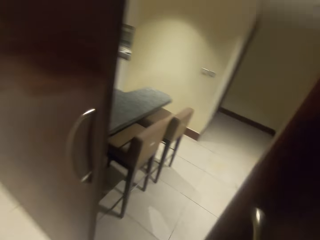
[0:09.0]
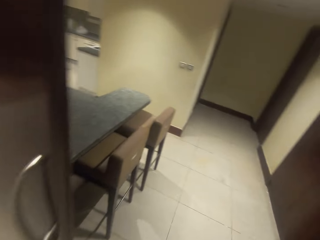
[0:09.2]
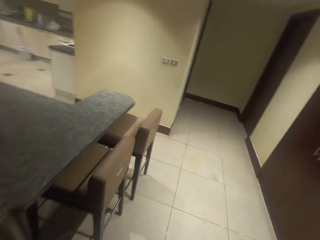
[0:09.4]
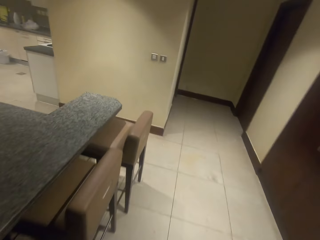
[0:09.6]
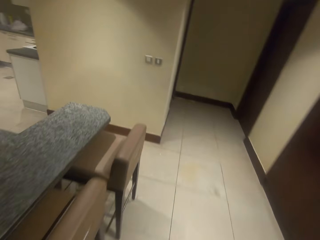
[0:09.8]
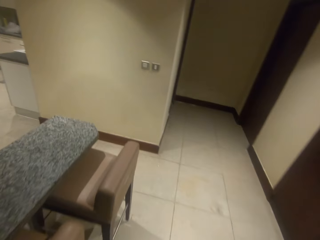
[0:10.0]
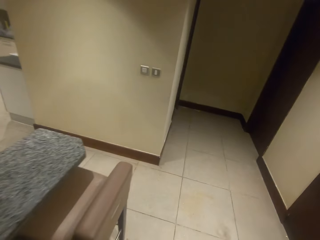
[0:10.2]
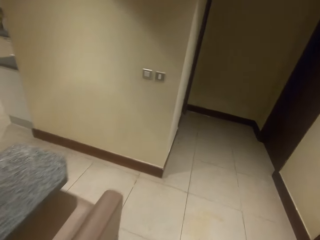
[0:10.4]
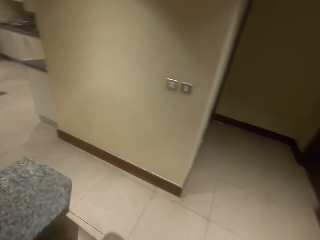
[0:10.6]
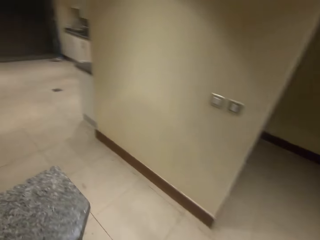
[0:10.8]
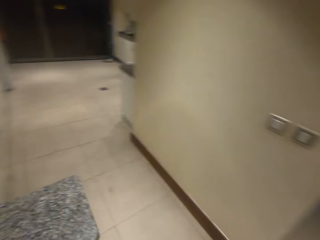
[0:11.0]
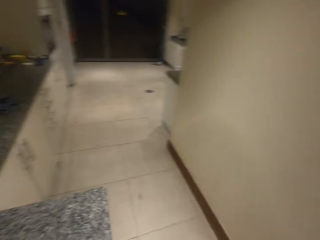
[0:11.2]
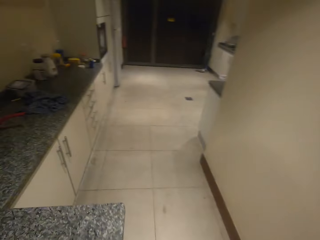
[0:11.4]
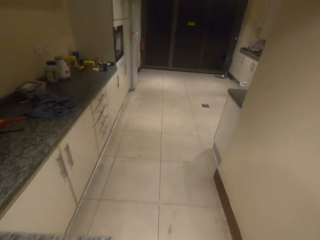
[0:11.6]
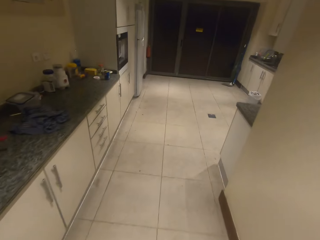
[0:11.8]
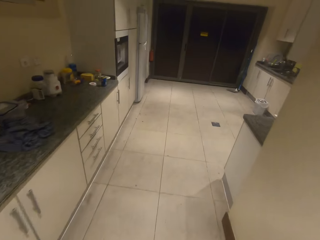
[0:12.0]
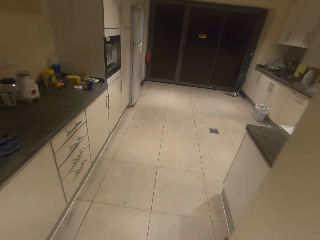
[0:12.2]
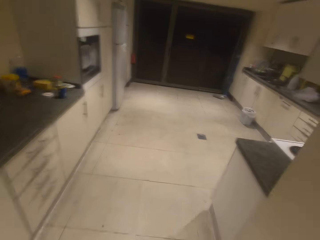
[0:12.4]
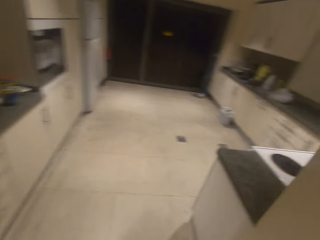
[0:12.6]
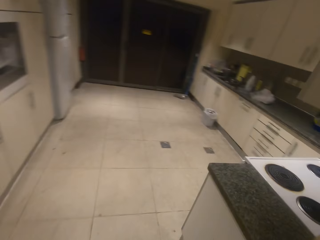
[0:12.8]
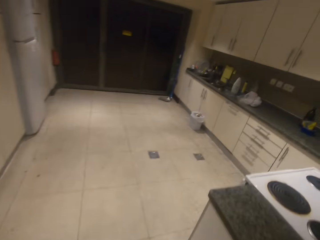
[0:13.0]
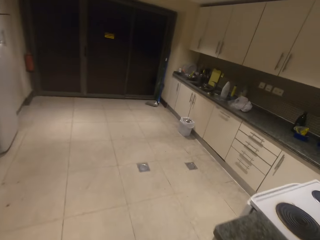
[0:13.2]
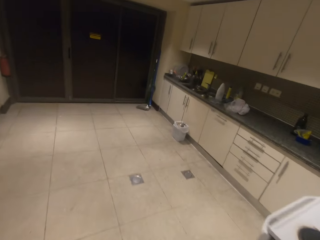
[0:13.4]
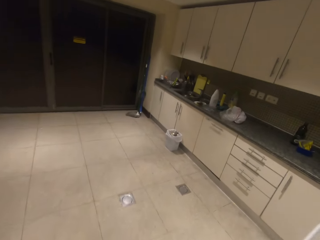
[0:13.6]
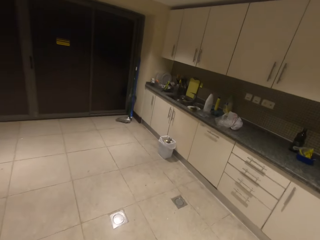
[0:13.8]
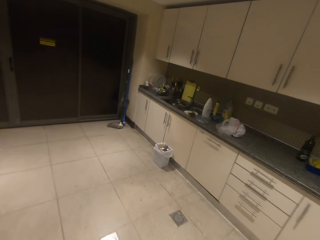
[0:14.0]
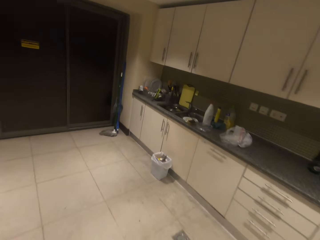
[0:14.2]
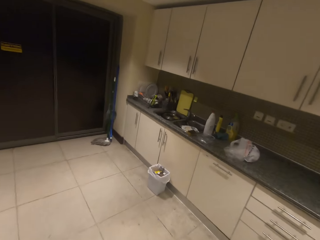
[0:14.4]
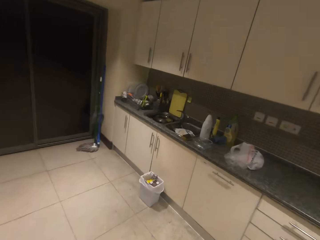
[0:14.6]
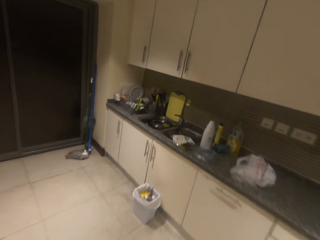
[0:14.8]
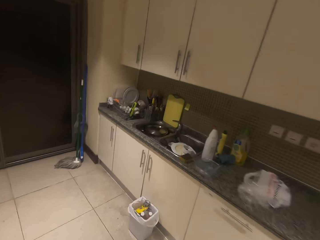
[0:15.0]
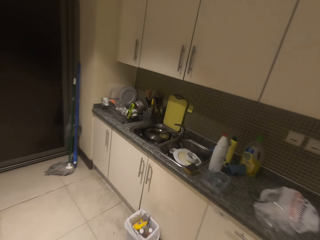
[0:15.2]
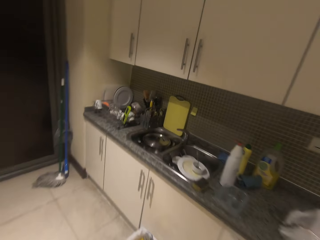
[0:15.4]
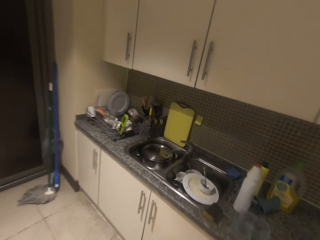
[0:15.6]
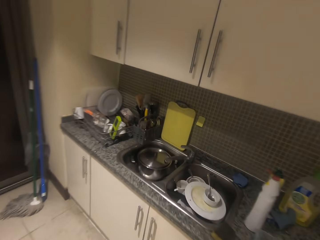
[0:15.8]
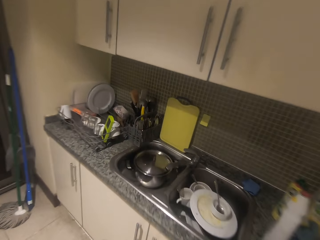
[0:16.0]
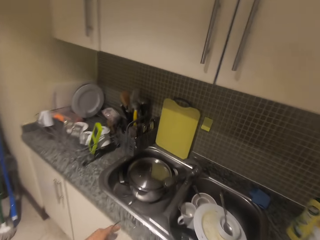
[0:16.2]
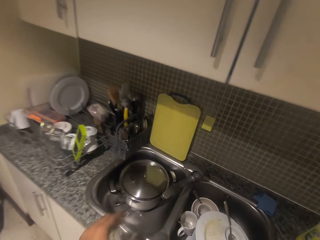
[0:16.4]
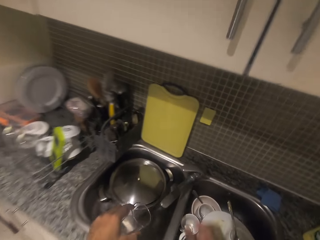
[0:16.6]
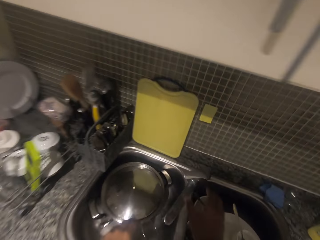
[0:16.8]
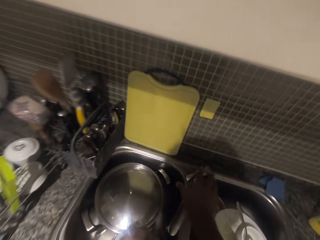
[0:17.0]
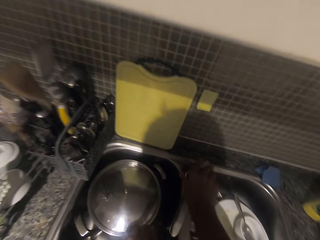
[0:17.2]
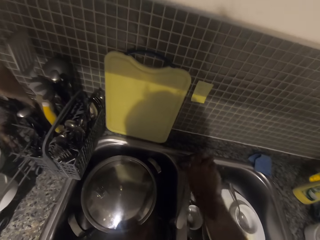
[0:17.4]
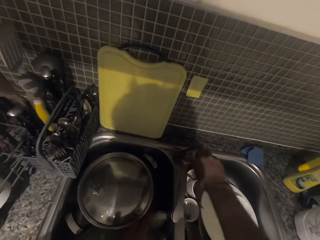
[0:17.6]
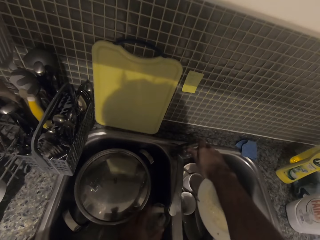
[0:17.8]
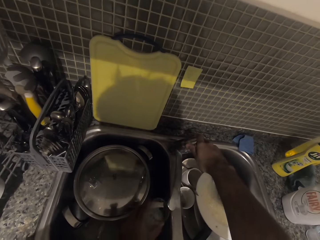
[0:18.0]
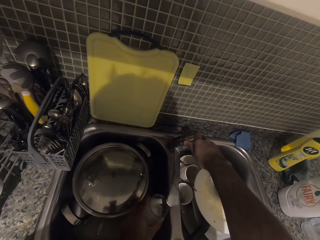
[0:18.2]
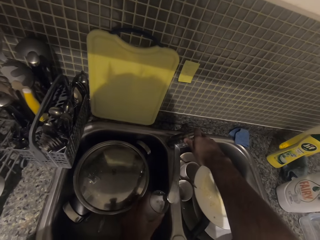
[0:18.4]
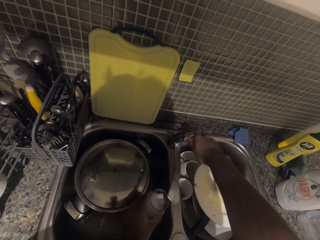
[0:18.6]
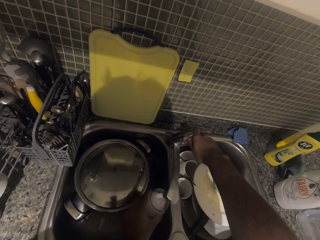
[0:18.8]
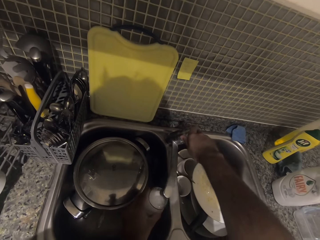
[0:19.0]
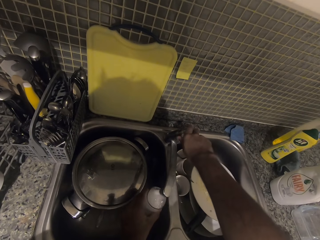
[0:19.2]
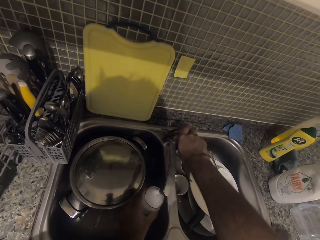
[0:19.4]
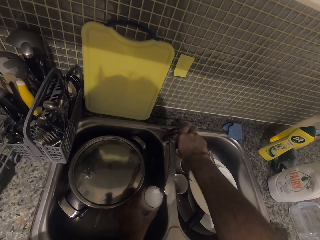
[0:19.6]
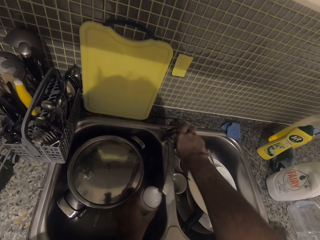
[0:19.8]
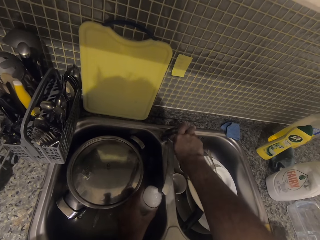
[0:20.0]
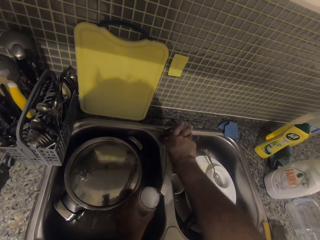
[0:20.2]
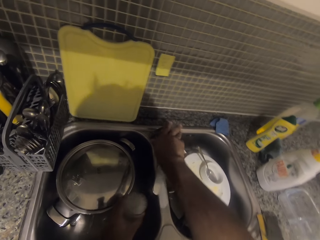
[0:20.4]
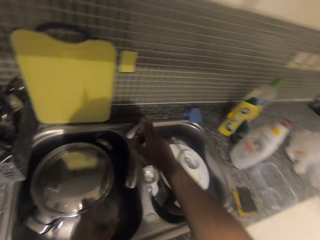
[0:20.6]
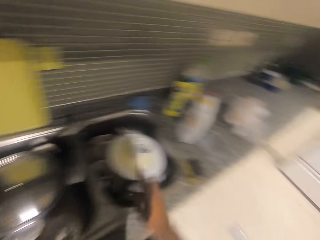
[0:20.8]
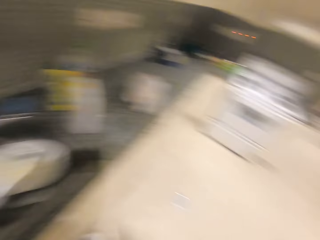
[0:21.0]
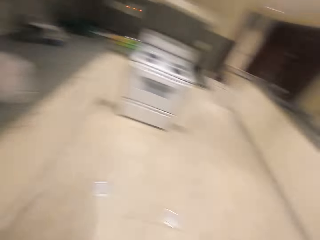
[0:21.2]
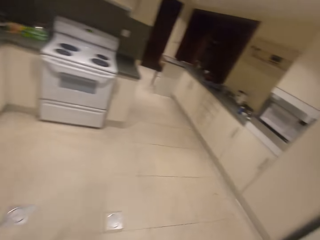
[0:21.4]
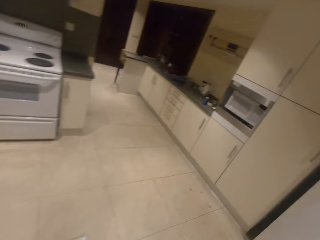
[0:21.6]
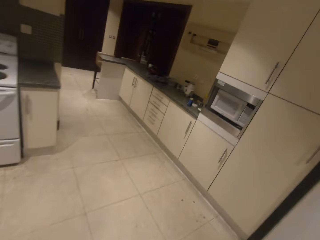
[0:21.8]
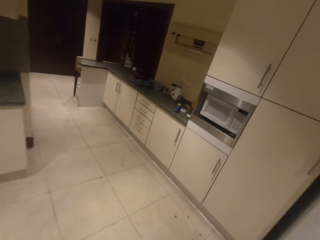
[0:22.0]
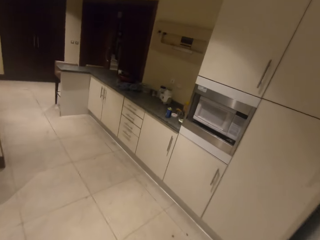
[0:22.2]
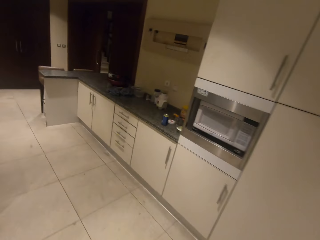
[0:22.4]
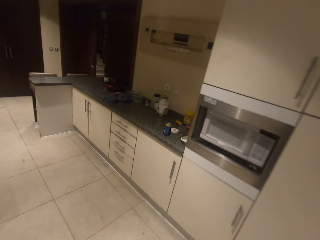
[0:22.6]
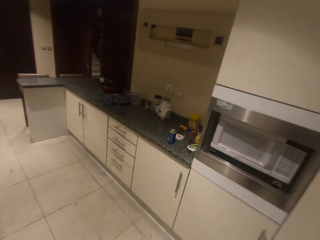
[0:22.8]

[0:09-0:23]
The camera wearer walks into the kitchen. They turn on the sink tap, fill a glass with water, and turn off the sink tap.

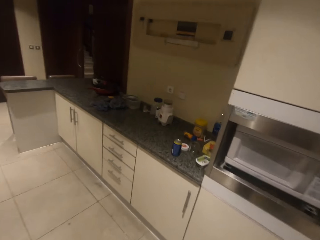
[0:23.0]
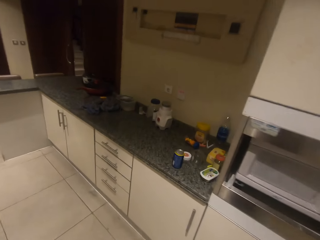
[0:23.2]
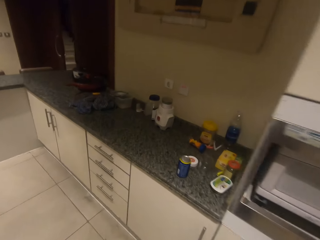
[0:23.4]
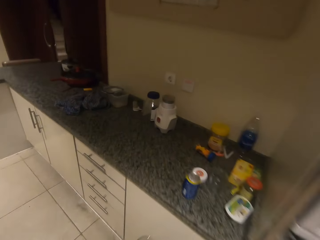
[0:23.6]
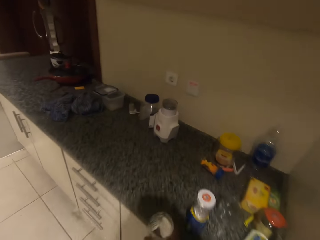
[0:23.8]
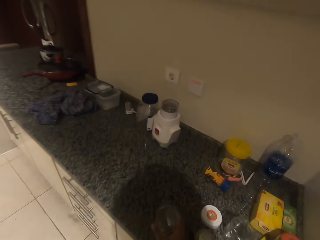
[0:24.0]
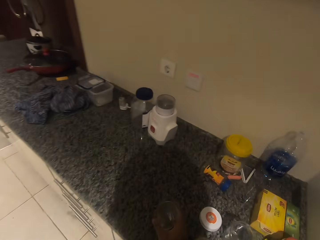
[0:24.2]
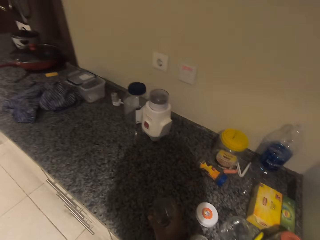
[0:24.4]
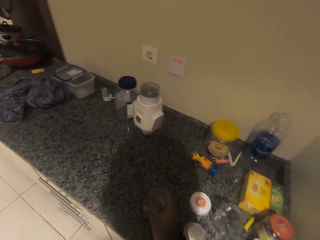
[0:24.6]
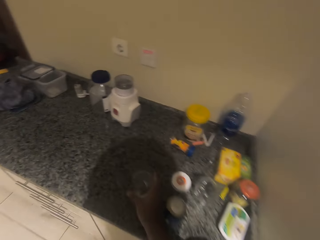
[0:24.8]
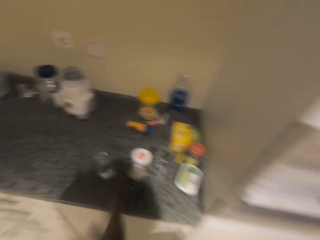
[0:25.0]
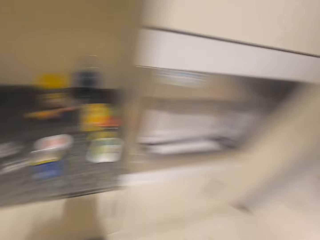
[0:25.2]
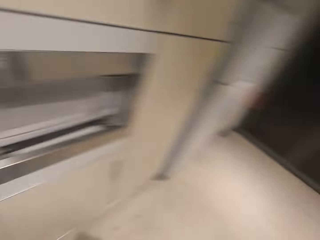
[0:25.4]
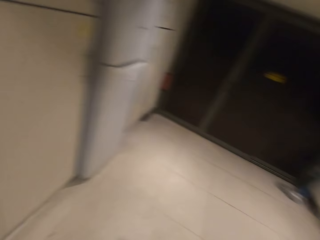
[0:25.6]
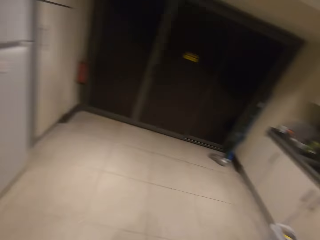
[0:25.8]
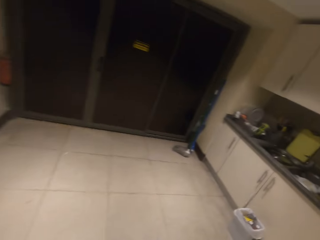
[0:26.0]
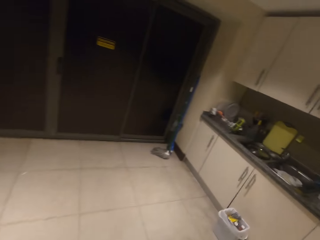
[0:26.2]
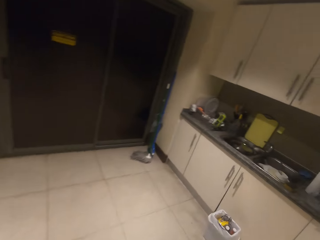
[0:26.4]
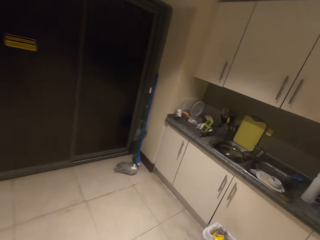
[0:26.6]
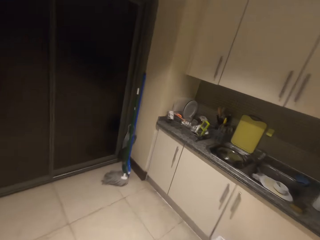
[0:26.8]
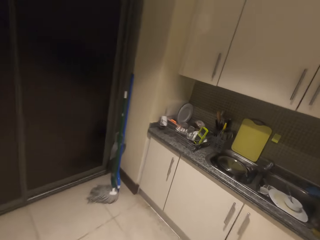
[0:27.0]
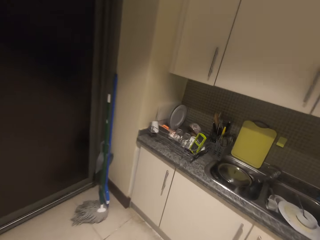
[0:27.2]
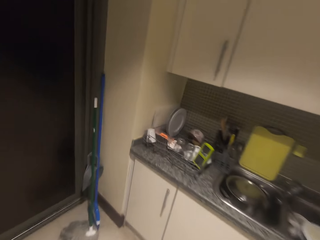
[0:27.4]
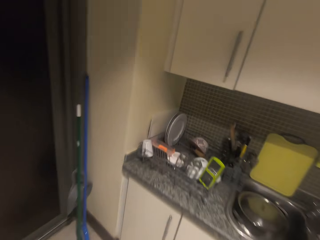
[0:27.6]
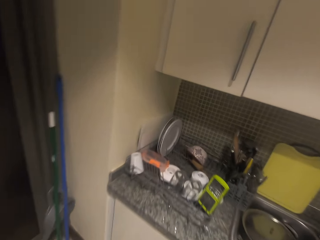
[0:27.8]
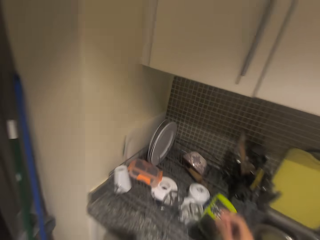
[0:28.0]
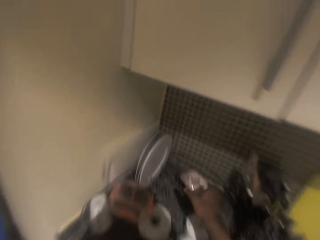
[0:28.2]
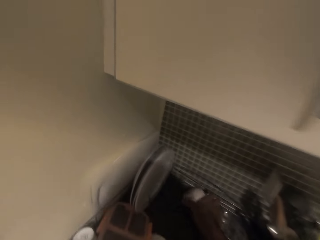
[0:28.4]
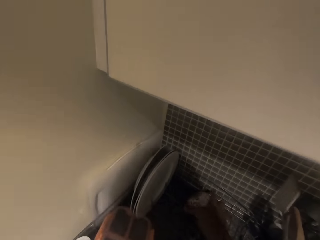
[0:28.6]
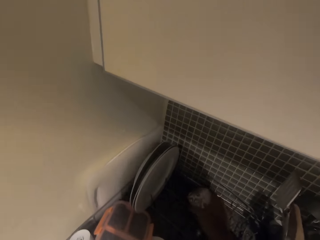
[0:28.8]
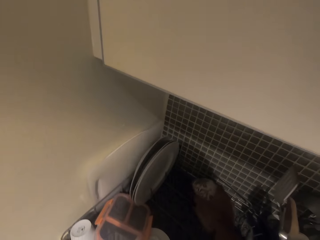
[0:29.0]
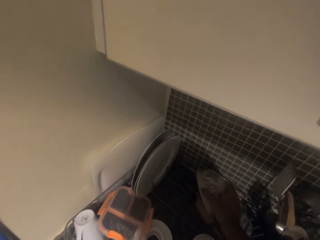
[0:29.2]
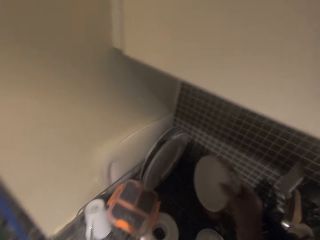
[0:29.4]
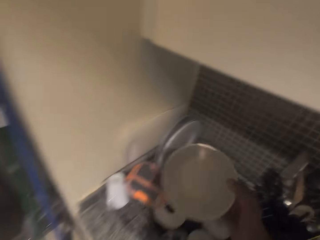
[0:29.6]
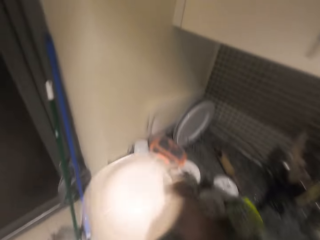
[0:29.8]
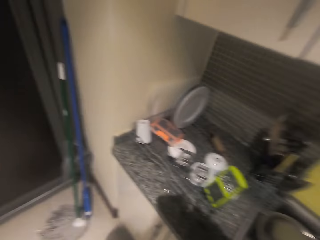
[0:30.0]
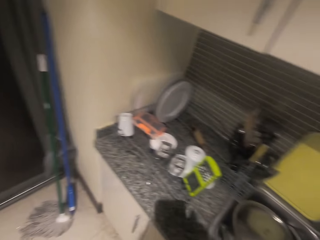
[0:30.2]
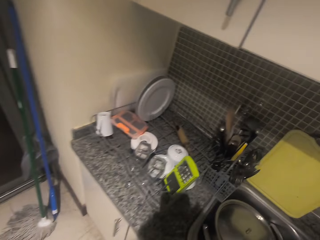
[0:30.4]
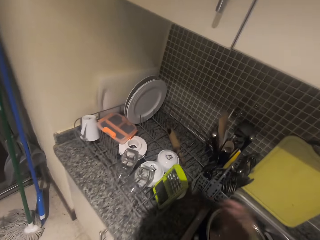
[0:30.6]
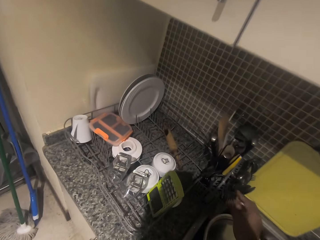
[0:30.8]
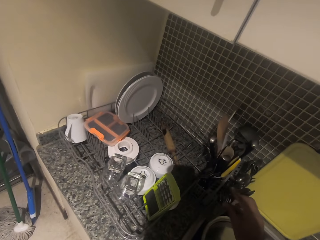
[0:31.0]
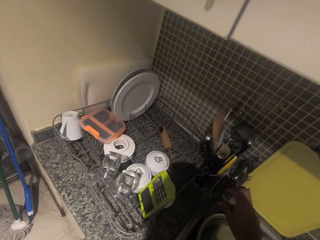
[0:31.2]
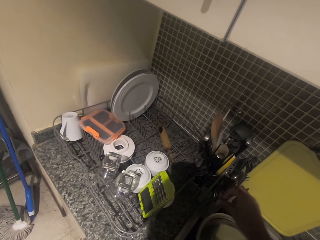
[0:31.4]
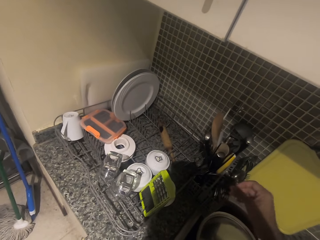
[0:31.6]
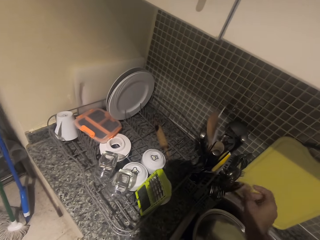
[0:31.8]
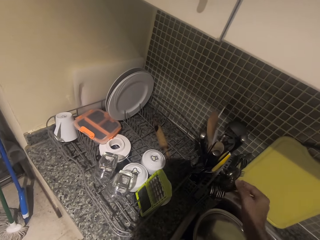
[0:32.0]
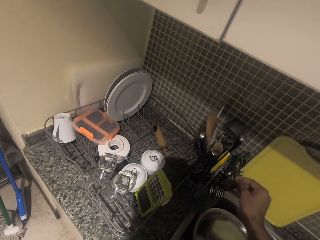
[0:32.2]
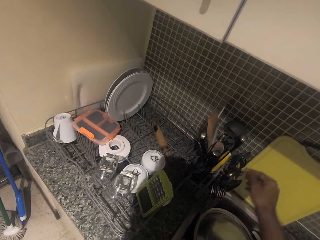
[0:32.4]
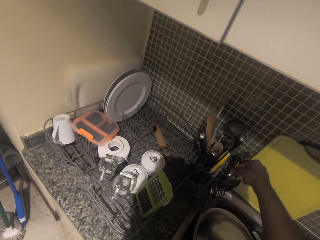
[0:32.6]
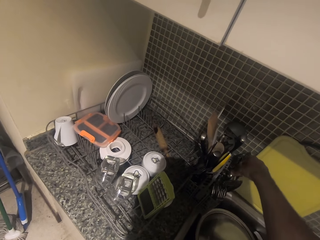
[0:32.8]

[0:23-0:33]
The camera wearer puts the glass on the kitchen counter. They pick up a bowl on the utensils rack. They take a spoon from the spoon holder.
